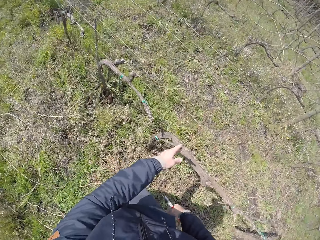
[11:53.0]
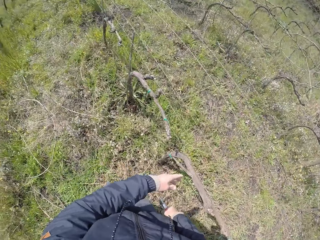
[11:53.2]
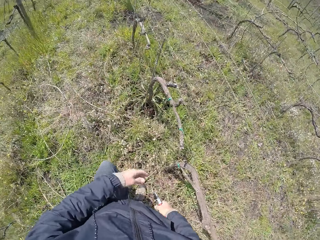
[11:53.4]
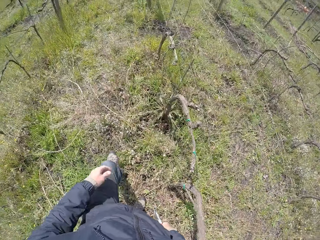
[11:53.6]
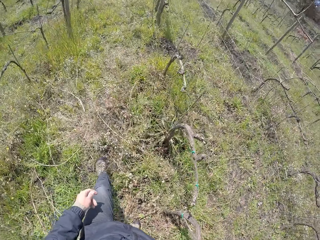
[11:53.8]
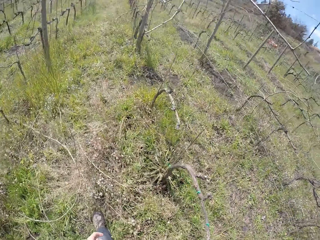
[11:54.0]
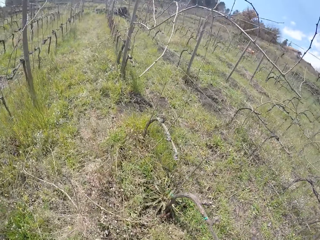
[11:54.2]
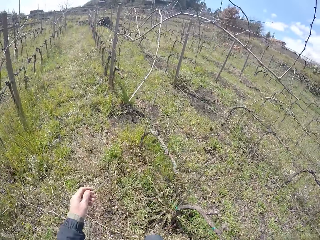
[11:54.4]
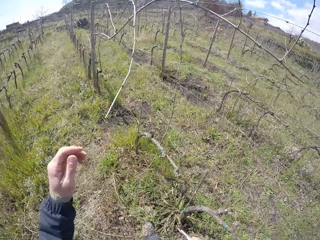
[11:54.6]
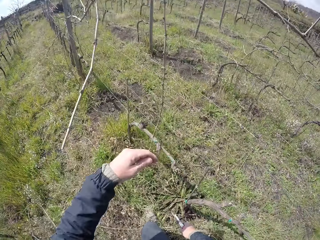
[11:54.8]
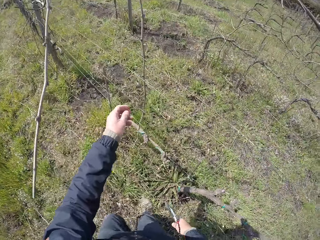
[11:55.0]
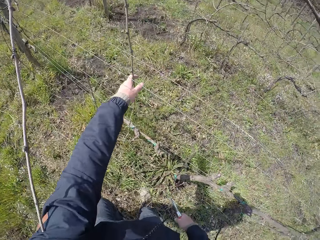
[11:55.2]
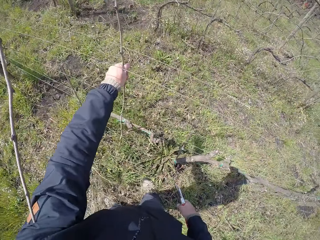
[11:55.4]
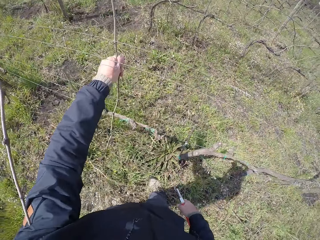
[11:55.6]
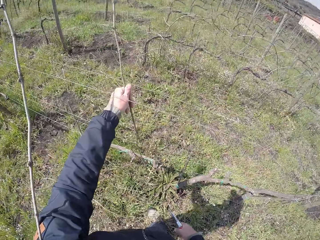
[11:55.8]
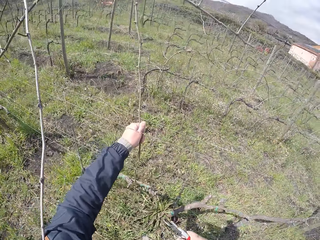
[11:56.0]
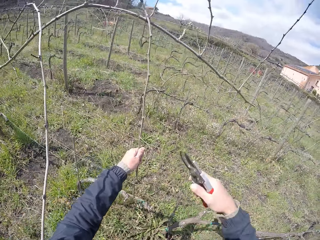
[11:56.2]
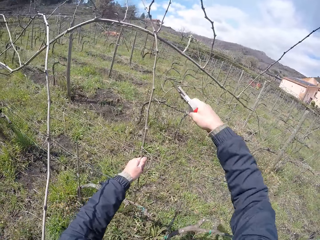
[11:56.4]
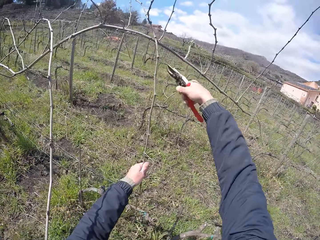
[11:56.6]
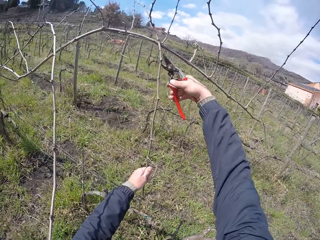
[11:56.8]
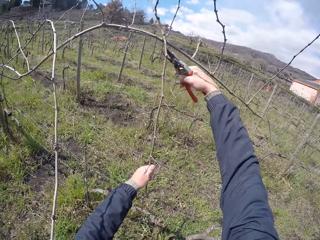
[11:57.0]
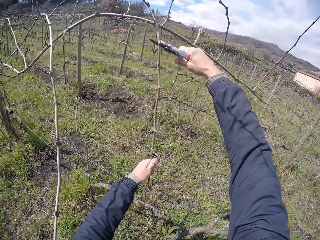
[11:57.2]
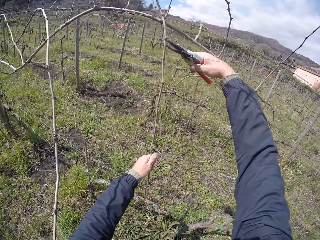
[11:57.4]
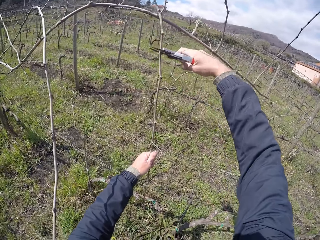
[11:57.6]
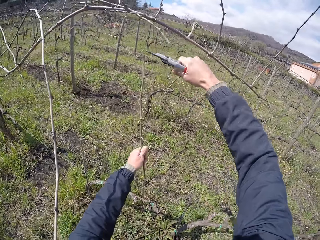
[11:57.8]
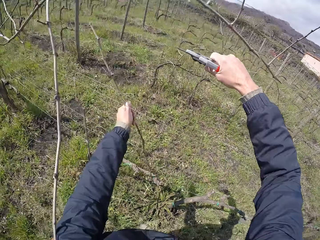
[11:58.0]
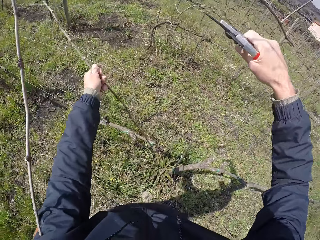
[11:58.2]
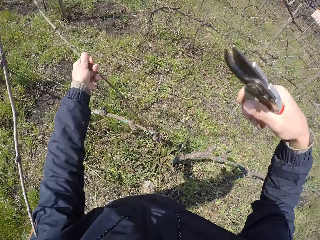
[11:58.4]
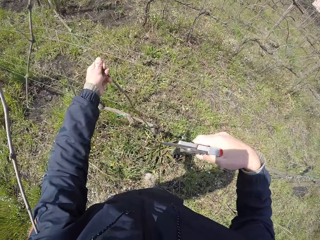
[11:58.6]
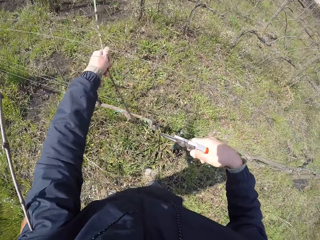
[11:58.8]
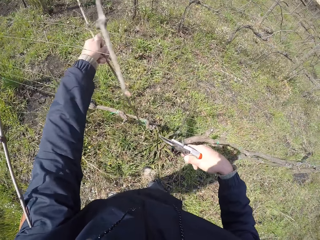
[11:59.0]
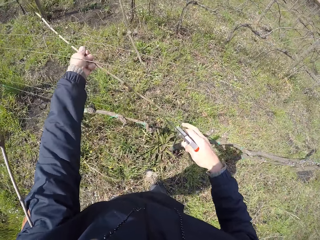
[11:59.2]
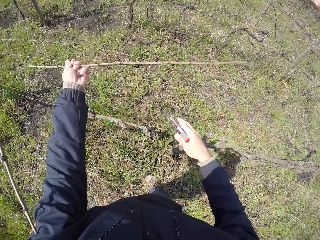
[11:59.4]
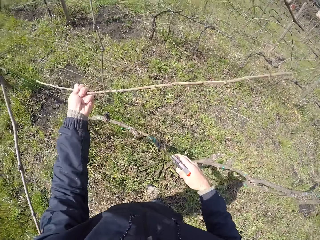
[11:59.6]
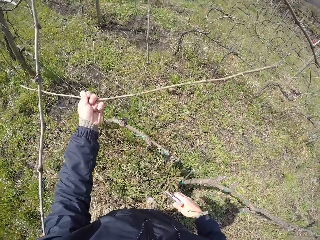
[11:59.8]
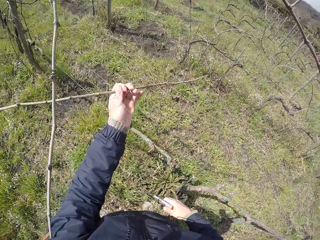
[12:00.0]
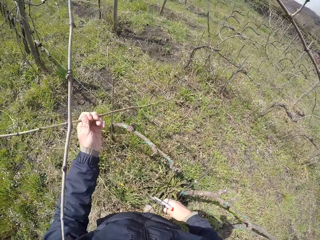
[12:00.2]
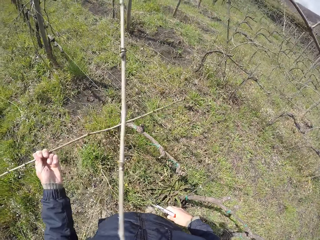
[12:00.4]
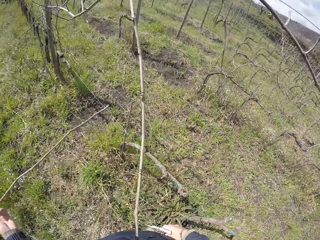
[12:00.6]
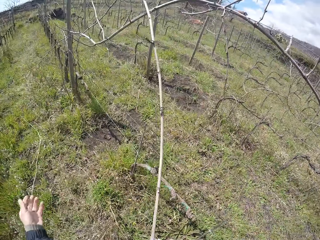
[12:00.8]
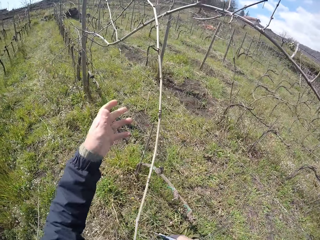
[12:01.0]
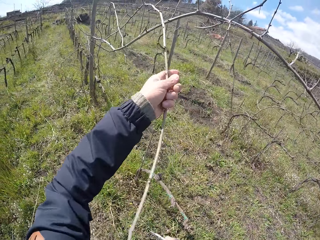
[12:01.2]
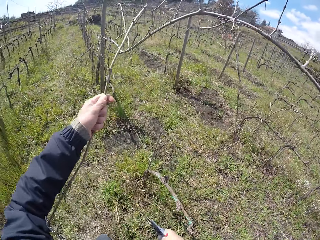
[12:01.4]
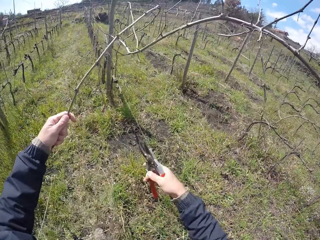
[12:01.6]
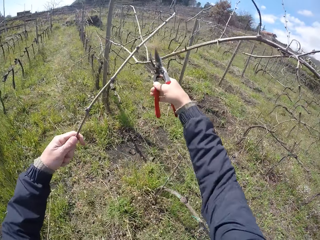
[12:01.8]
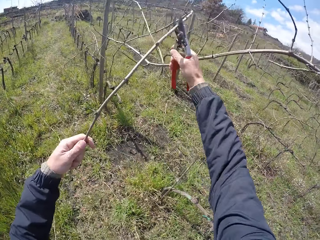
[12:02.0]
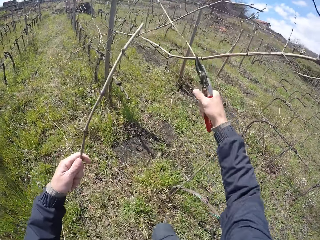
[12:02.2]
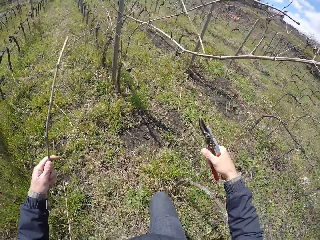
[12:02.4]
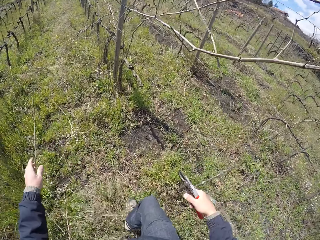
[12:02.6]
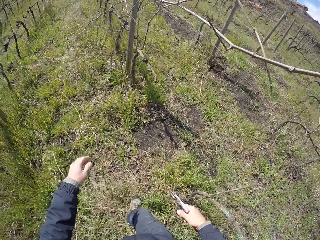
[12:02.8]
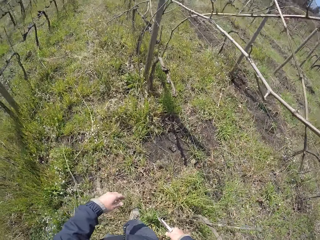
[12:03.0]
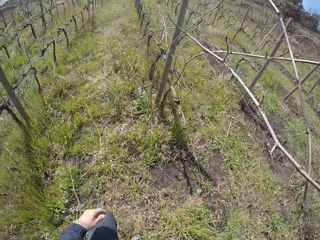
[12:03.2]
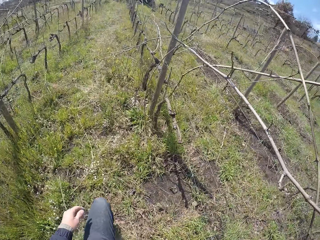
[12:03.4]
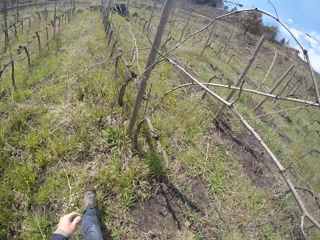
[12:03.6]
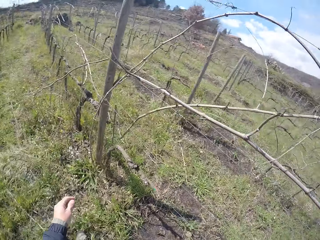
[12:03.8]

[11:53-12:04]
The camera wearer picks a stick on the wired fence with his left hand. He pulls the stick. He prunes the stick with the pruner in his right hand. He drops the stick on the floor with his left hand. He picks a stick on the wired fence with his left hand. He prunes the stick with the pruner in his right hand. He drops the stick on the floor with his left hand.

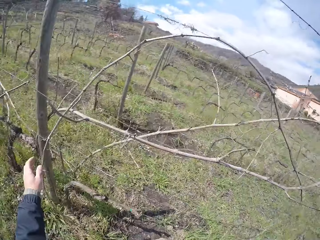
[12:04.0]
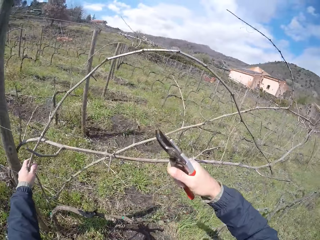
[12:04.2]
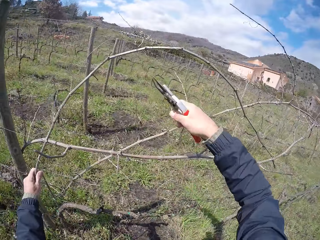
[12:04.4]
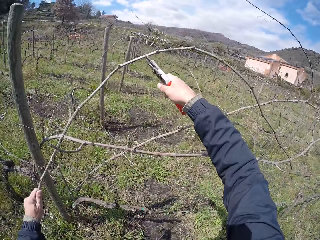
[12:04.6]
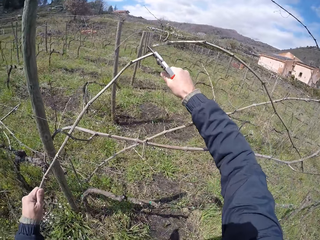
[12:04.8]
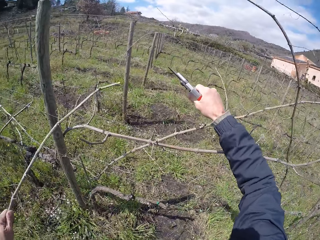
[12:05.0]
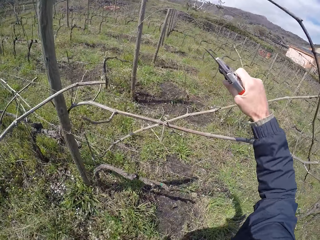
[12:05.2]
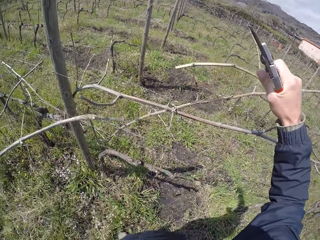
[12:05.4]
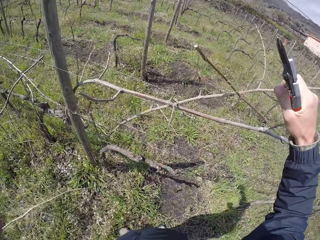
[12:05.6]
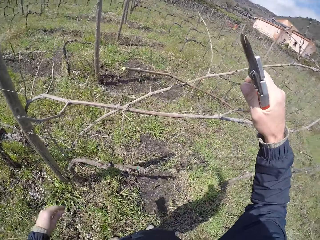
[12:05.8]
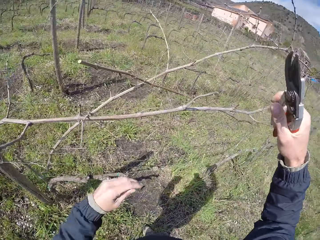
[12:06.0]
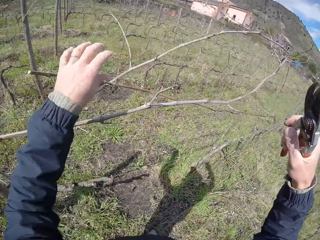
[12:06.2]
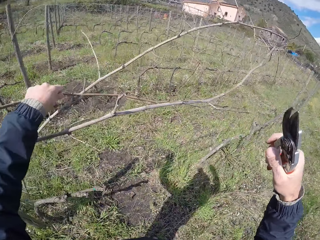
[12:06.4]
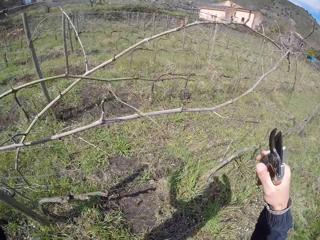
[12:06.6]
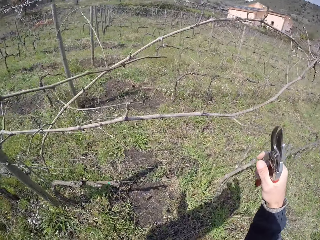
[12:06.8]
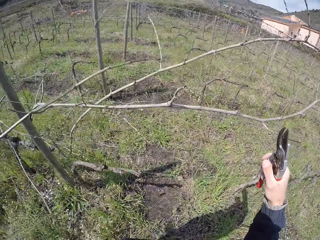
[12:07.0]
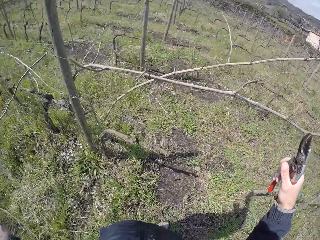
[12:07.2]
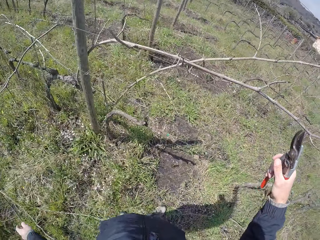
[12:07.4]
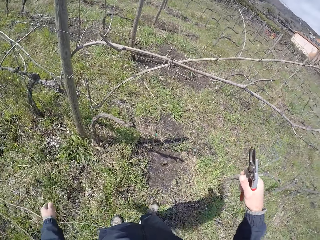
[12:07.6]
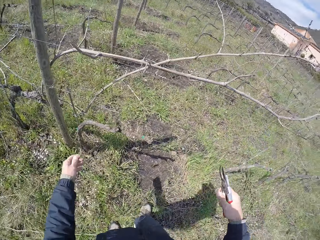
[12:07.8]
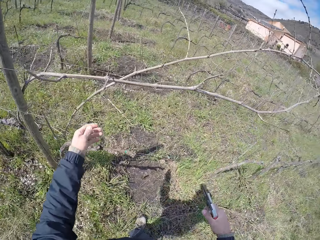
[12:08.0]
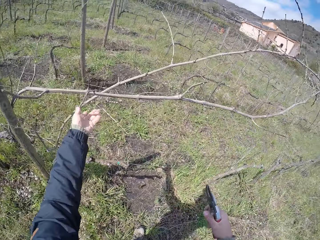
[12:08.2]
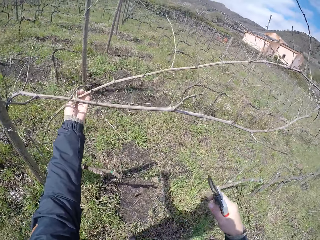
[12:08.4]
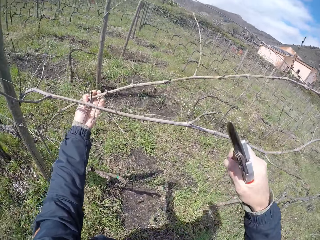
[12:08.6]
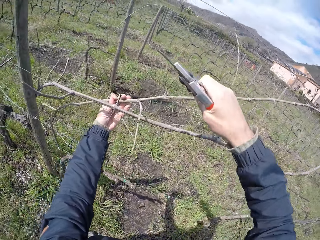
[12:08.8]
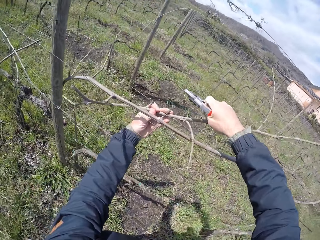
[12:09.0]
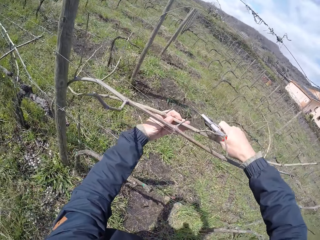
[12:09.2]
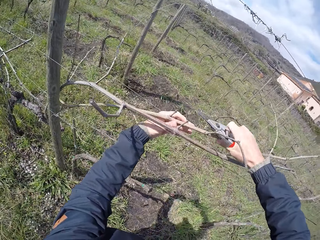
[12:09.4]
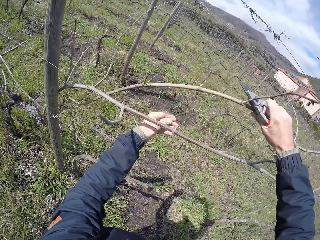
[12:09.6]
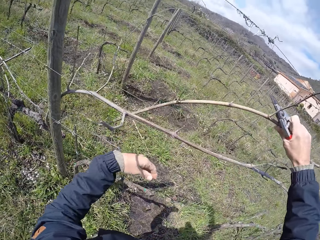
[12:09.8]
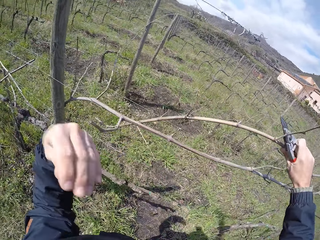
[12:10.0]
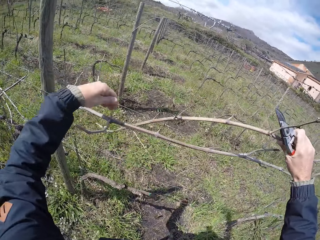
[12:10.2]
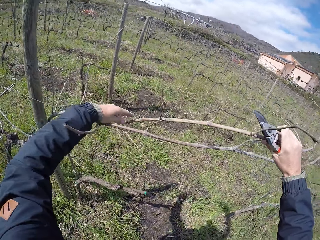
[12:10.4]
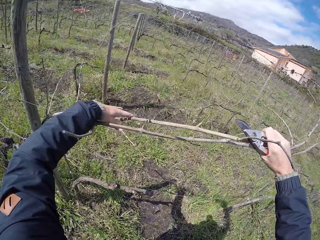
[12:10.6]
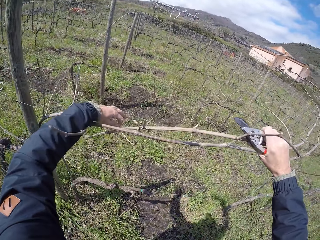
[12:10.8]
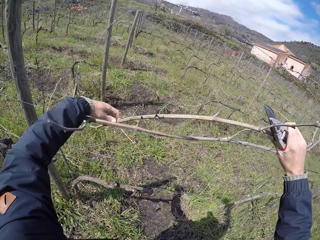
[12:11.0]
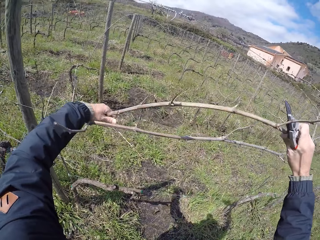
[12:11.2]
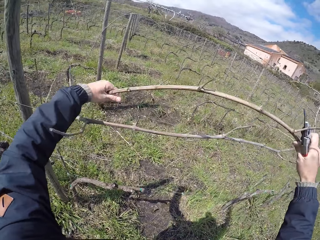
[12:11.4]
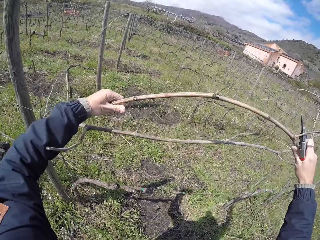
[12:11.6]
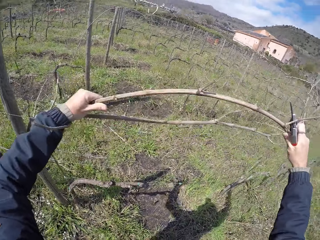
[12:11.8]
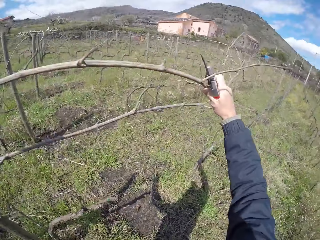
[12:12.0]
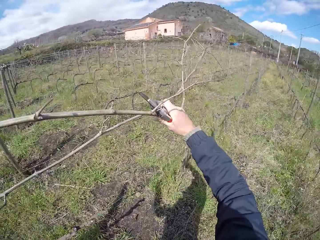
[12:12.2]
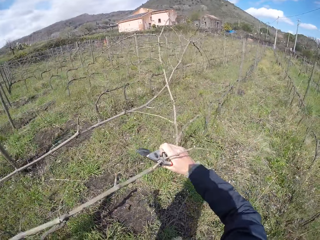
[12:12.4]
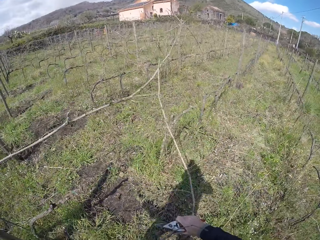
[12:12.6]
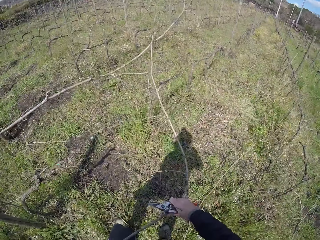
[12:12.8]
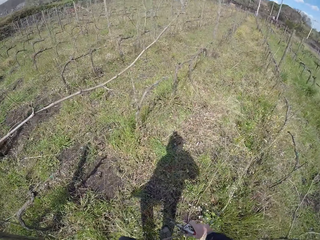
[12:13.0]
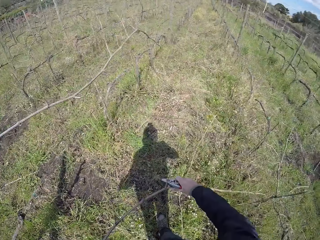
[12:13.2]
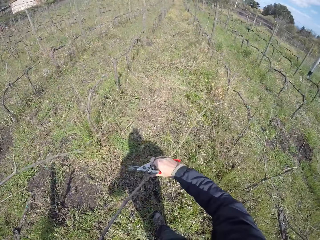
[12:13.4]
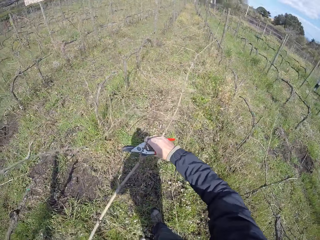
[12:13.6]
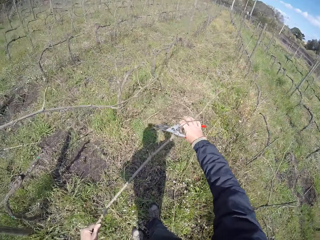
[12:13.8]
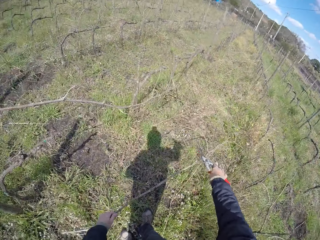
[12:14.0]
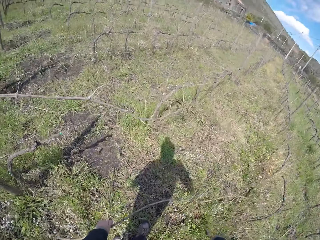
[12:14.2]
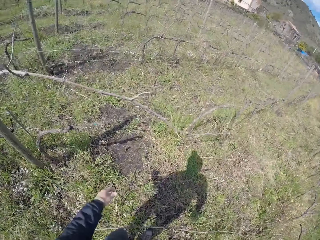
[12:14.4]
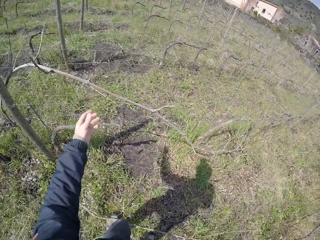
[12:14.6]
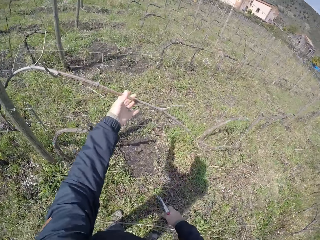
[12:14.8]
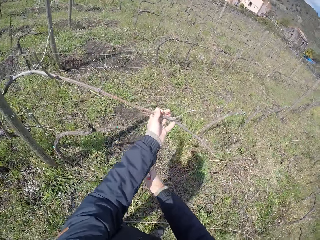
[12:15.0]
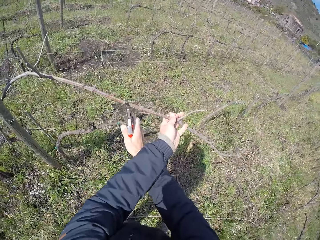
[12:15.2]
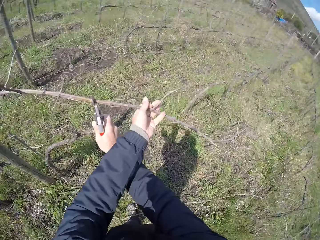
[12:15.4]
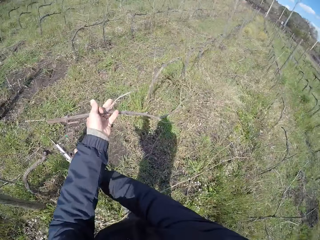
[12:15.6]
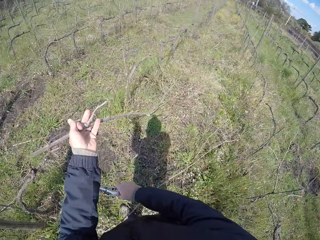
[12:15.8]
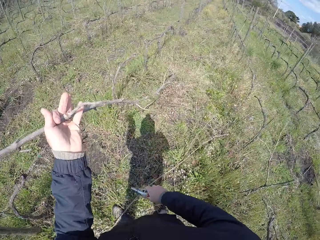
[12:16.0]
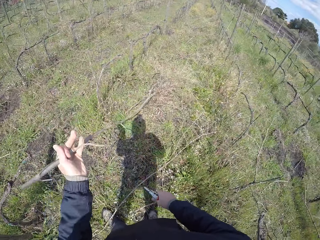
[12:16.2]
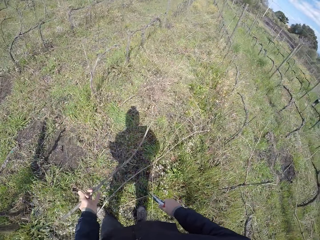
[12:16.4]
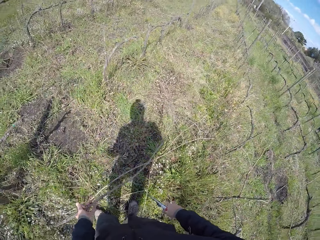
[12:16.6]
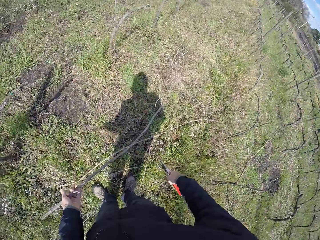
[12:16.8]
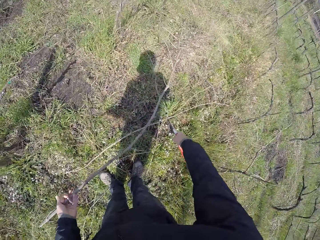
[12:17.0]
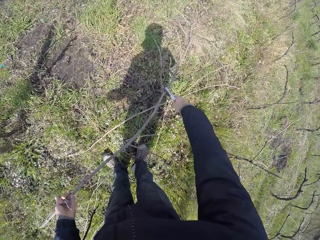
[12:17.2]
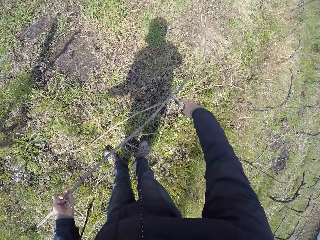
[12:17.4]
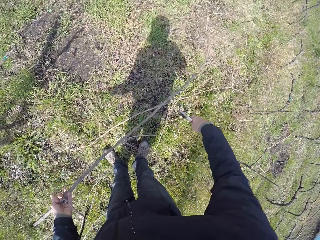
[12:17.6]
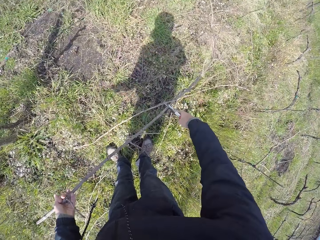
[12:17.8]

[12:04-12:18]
The camera wearer picks a stick on the wired fence with his left hand. He prunes the stick with the pruner in his right hand. He drops the stick on the floor with his left hand. He picks a stick on the wired fence with his left hand. He drops the stick on the floor with his left hand. He picks a stick on the wired fence with his left hand. He pulls the stick. He drops the stick on the floor with his left hand. He picks a stick on the wired fence with his left hand. He prunes the stick with the pruner in his right hand.
